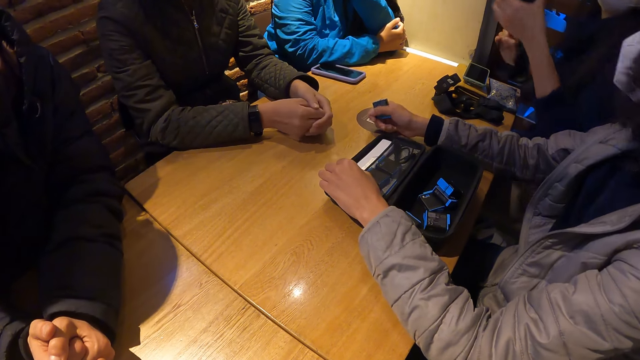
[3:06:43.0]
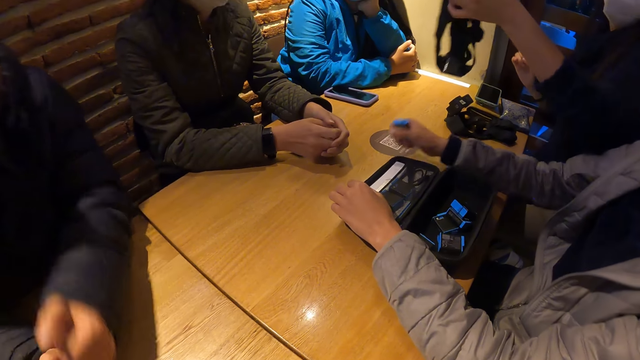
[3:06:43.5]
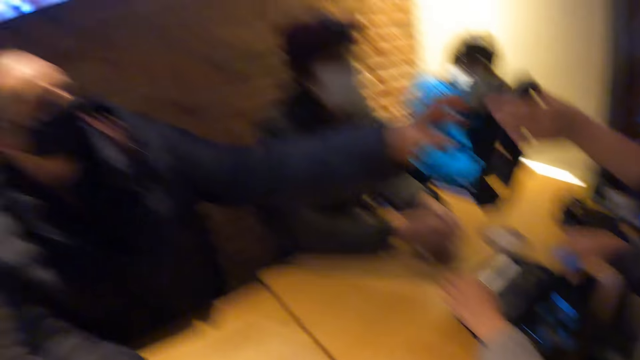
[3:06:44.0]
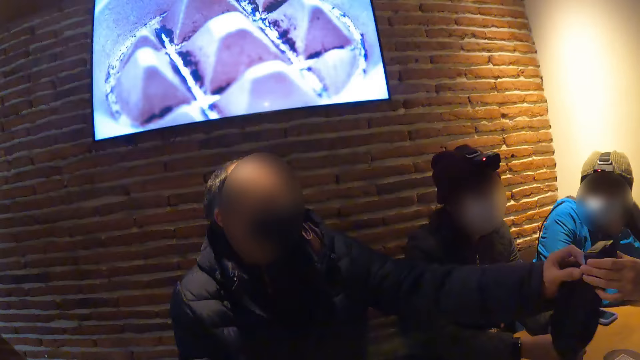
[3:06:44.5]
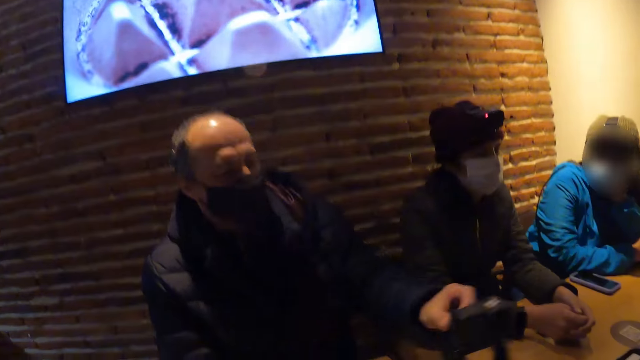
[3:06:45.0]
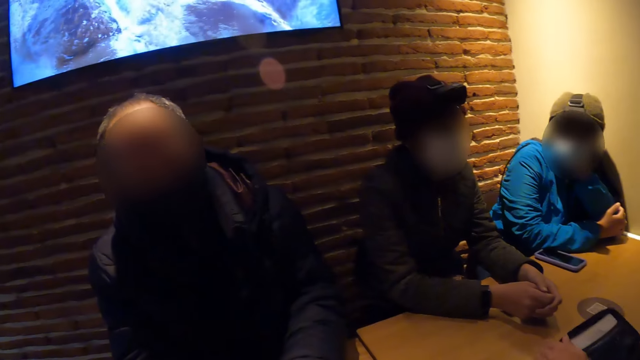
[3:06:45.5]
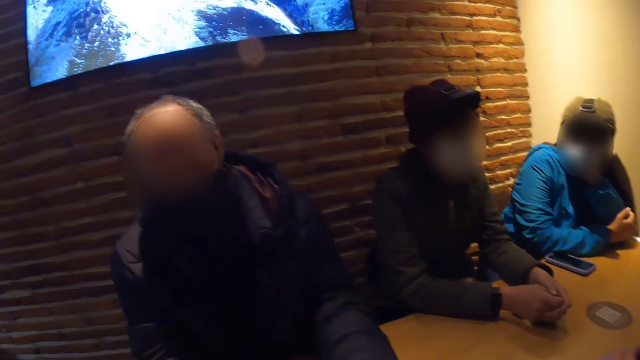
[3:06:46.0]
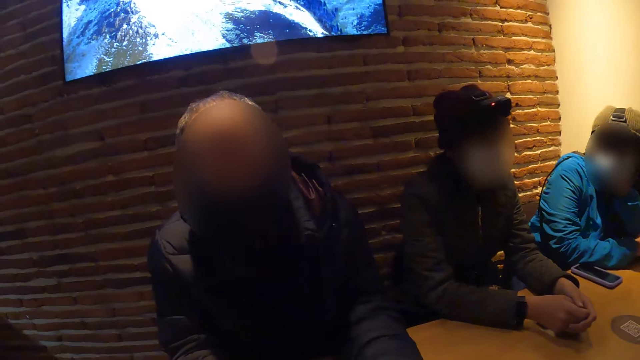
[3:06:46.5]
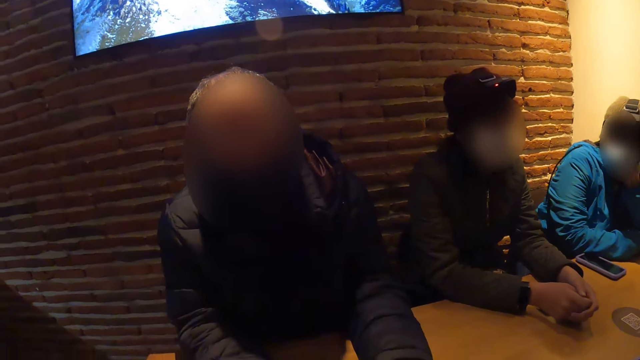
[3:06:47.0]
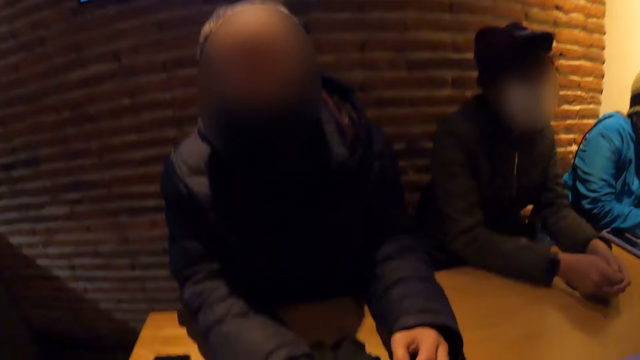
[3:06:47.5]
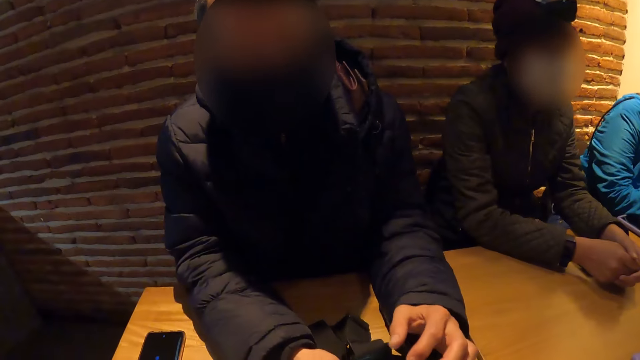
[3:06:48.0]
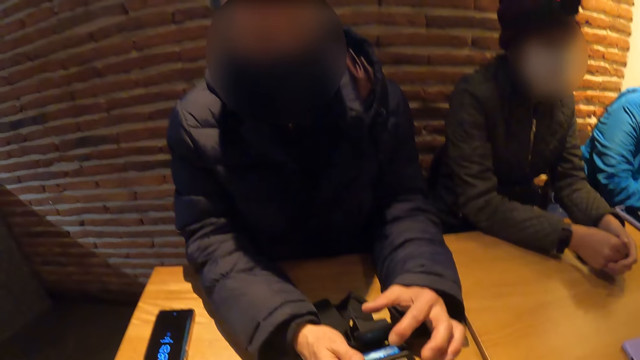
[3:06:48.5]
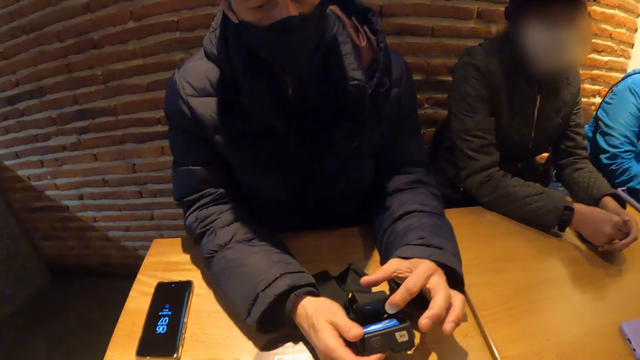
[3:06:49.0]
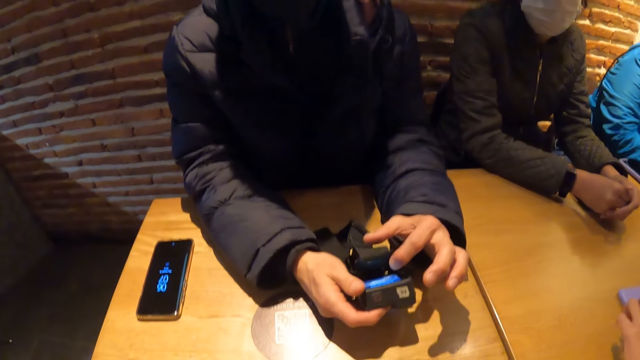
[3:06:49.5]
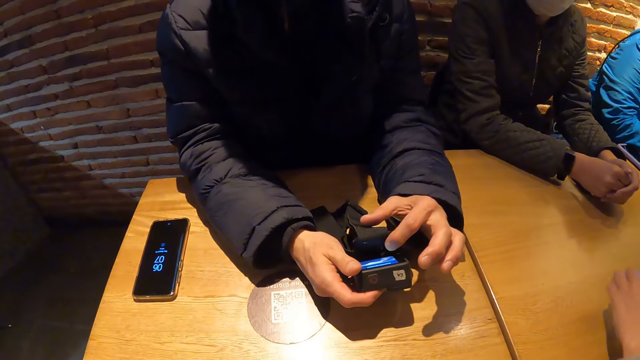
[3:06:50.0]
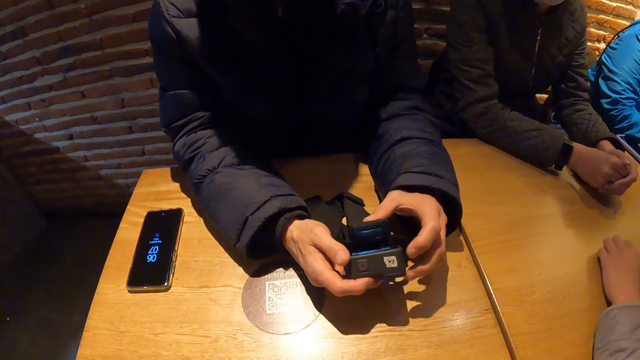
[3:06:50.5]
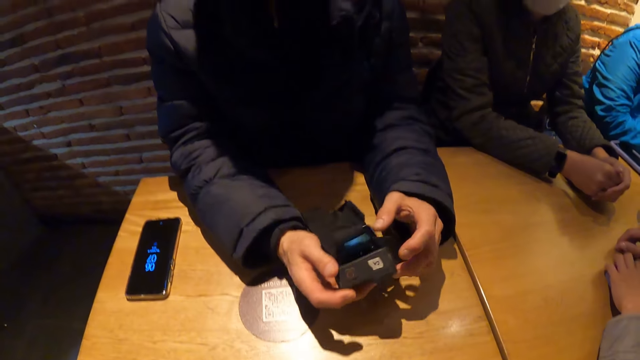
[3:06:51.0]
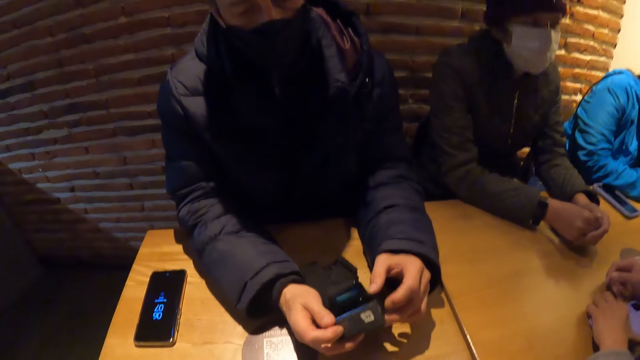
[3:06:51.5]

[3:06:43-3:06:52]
A man looks around the room. A woman passes the camera to another man with her left hand. The other man picks up the camera, adjusts the camera in both hands and holds the camera.

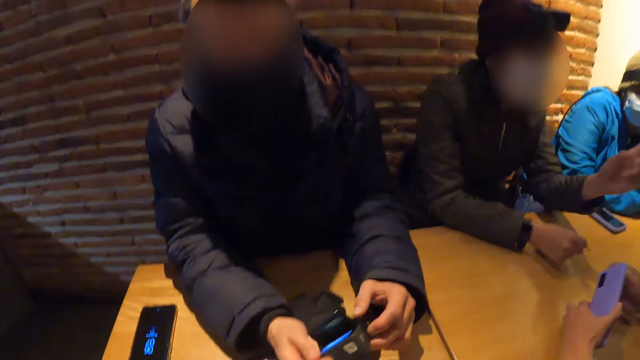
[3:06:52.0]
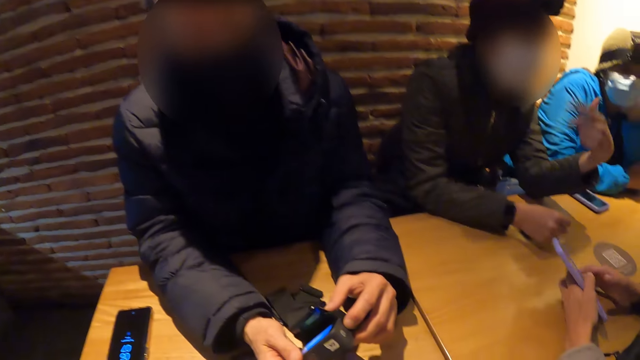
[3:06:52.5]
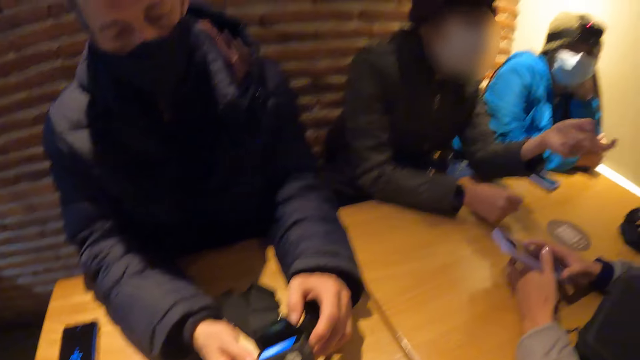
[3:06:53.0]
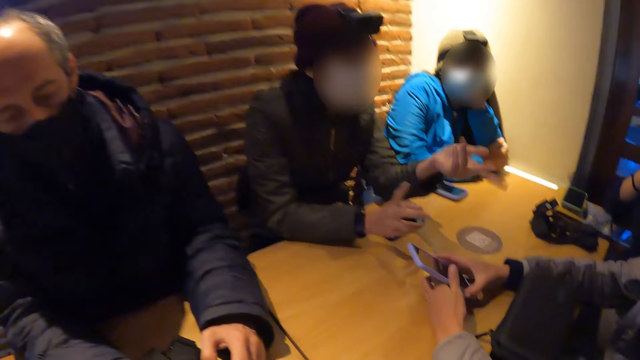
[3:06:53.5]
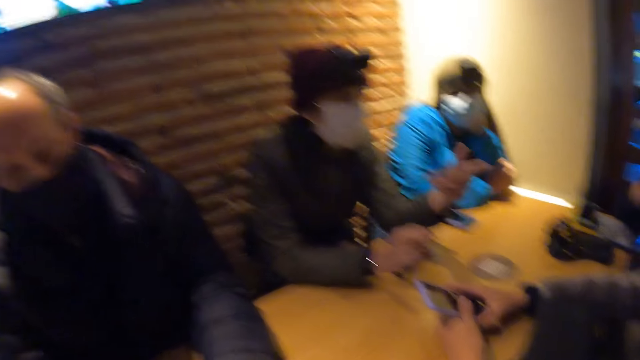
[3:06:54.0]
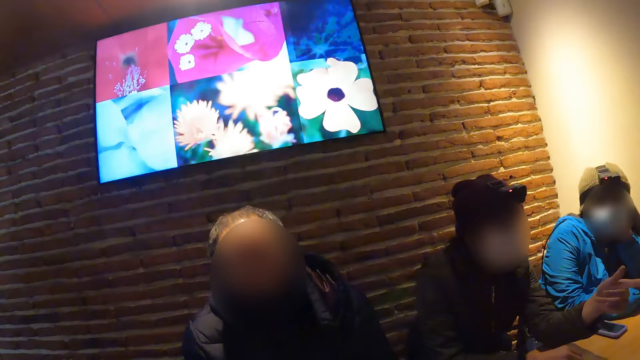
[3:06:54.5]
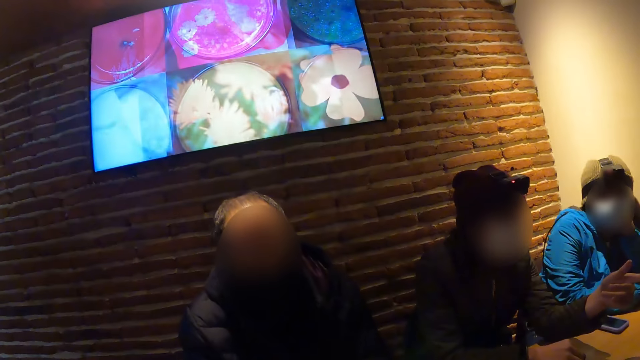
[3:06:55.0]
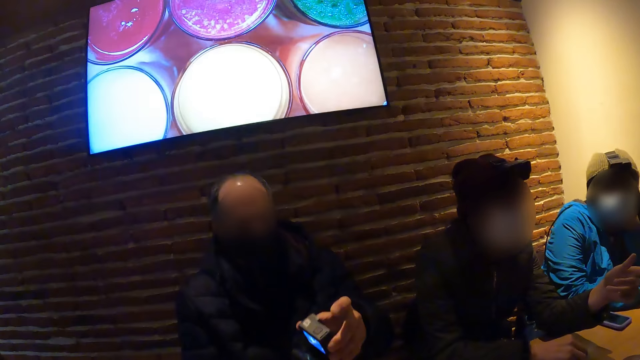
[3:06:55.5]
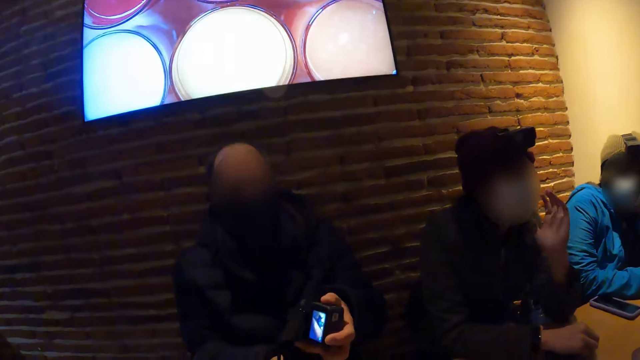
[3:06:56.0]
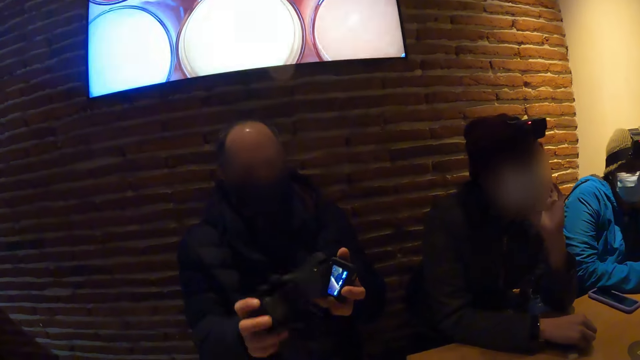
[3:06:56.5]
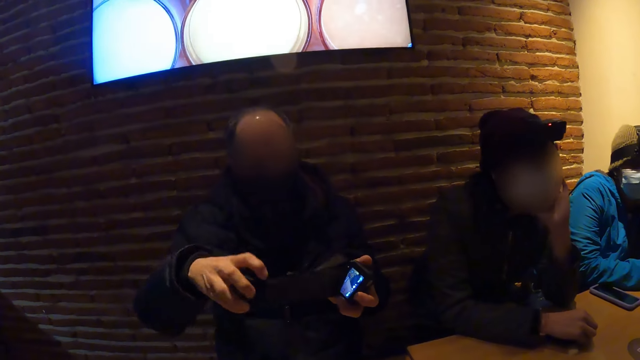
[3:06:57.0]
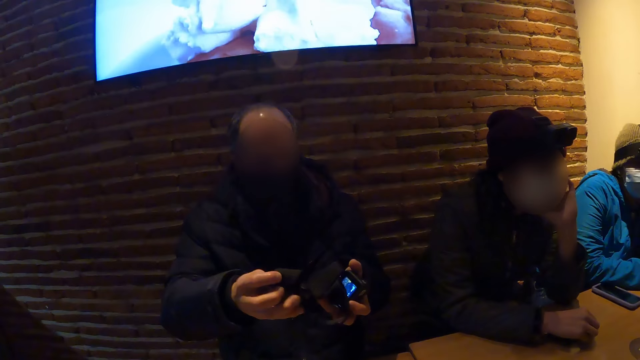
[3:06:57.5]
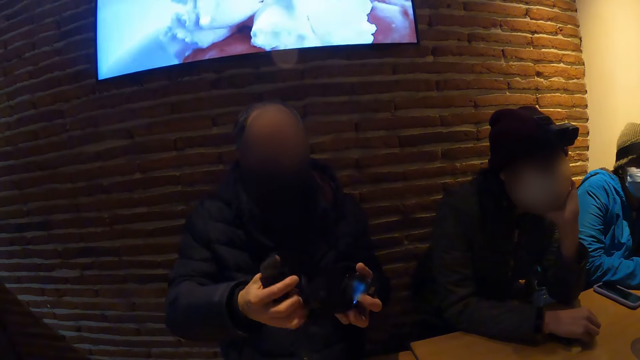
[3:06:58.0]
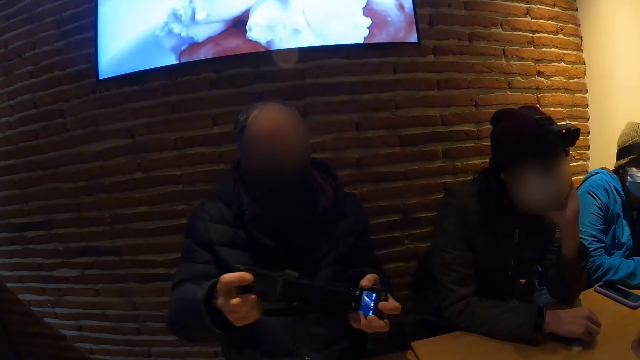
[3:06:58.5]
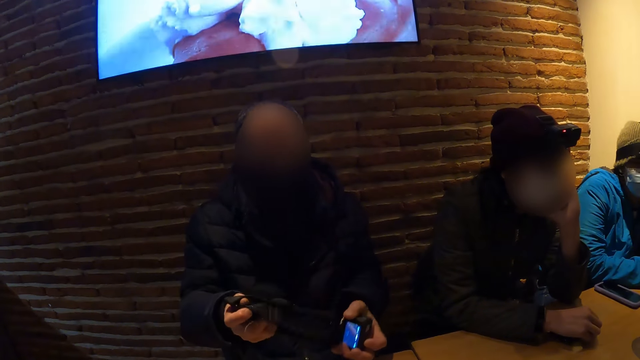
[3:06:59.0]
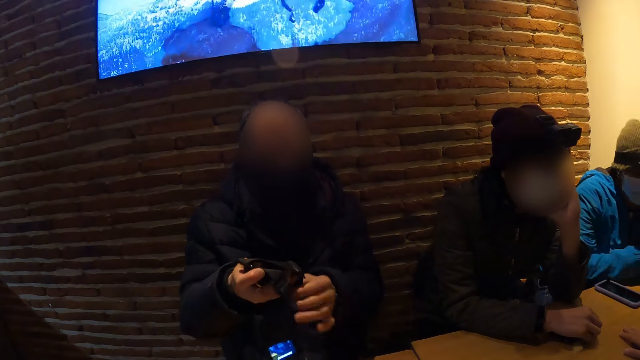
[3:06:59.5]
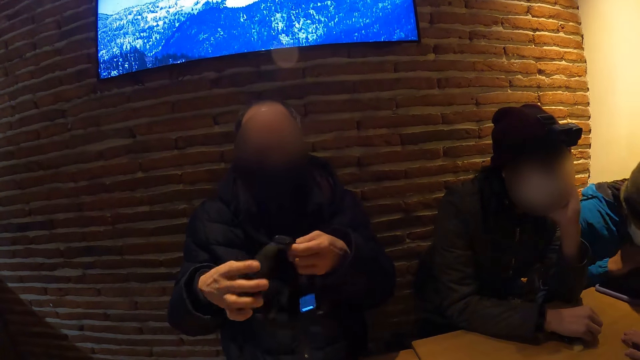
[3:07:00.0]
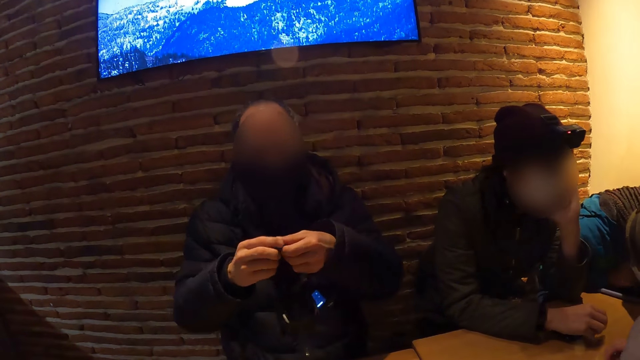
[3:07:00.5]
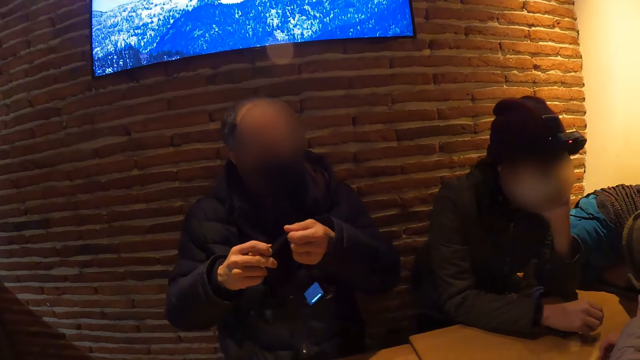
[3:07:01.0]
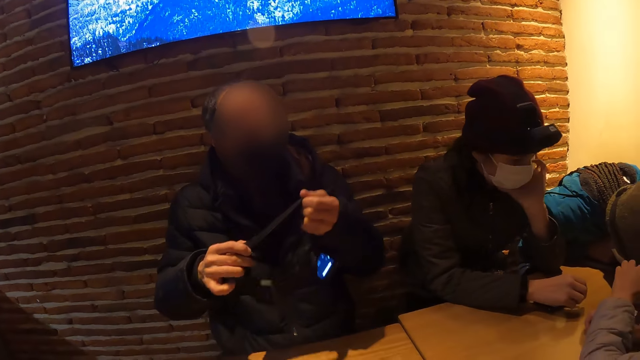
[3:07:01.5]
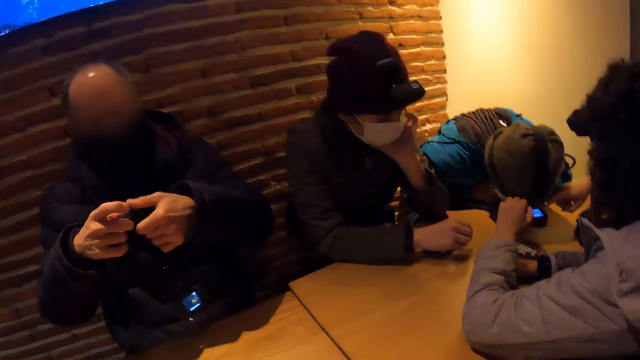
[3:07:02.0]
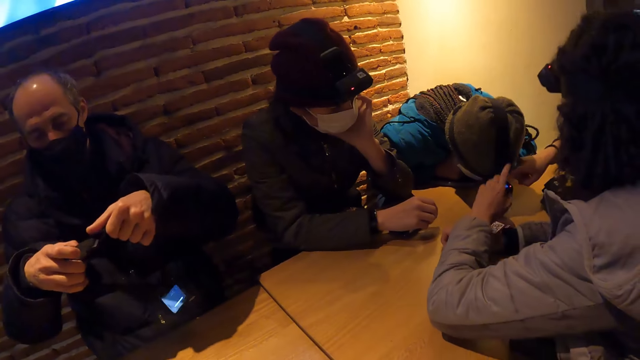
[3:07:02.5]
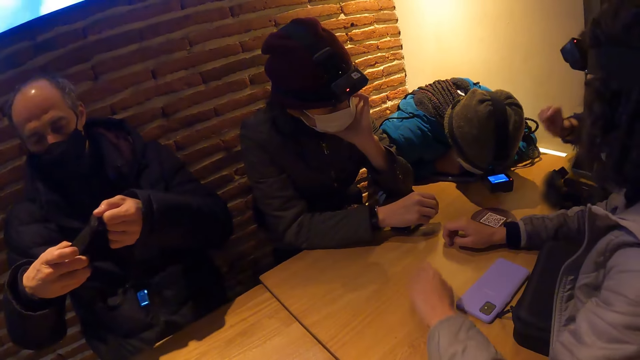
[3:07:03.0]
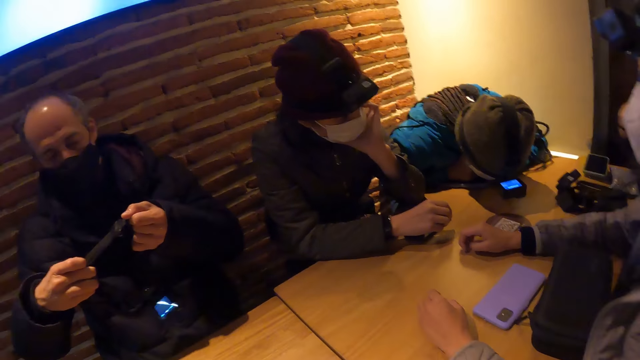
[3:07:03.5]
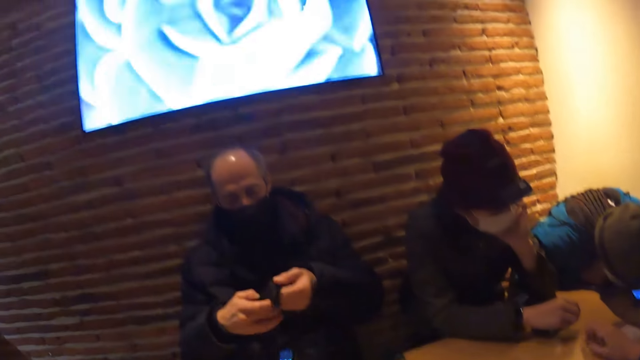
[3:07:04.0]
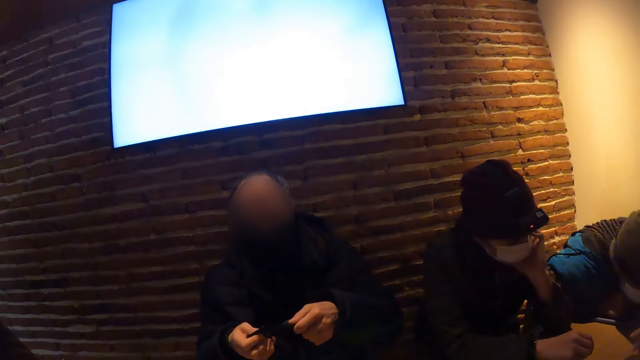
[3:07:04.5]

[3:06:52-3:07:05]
A man gestures with his hands. The camera wearer looks around the room. Another man holds the camera. A woman places her head on the table. Another man adjusts the strap of the camera with both hands. Another woman touches the camera on the first woman with her right hand. The camera wearer looks around the room.
